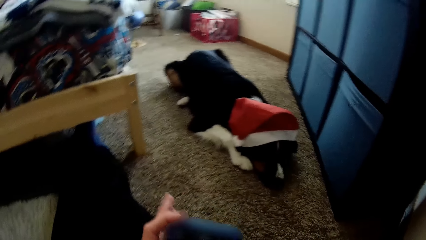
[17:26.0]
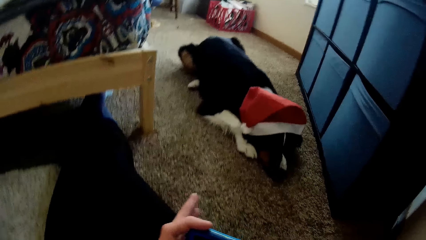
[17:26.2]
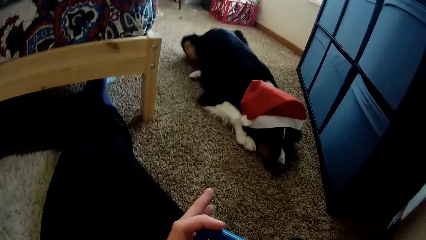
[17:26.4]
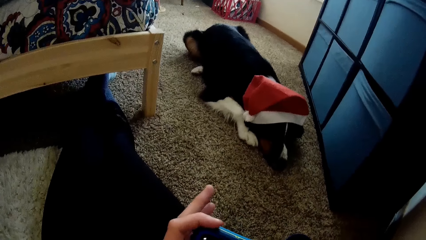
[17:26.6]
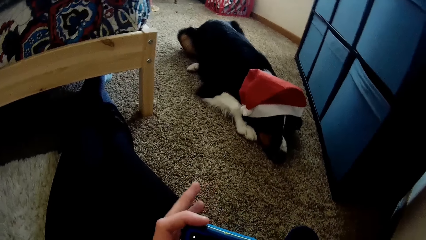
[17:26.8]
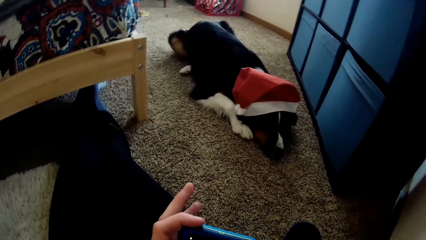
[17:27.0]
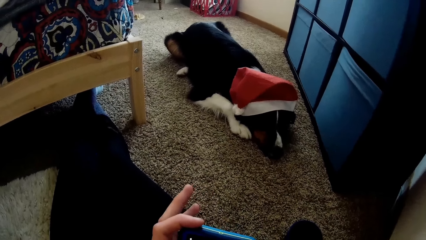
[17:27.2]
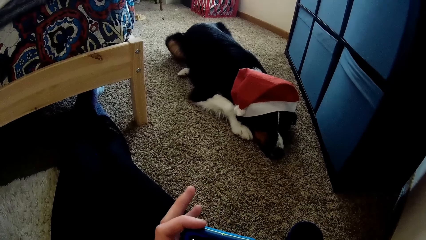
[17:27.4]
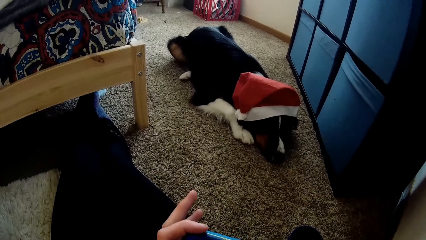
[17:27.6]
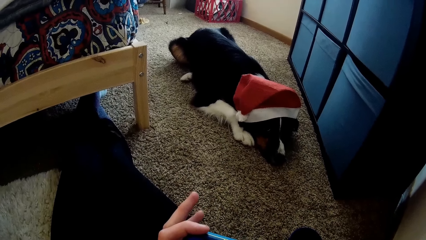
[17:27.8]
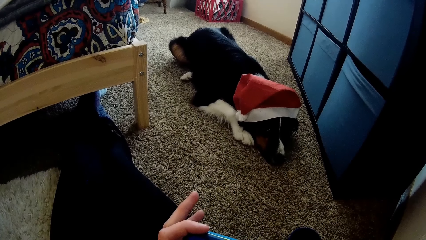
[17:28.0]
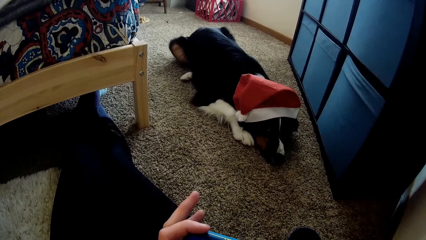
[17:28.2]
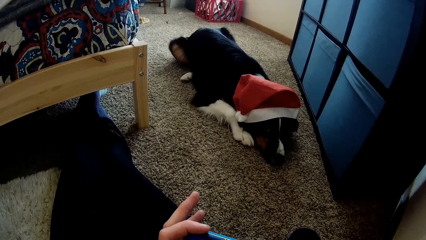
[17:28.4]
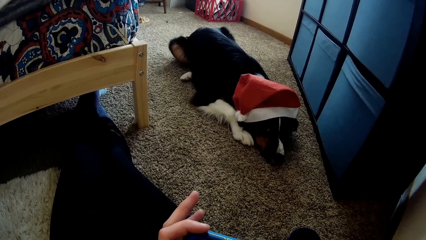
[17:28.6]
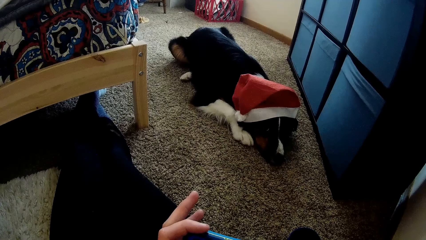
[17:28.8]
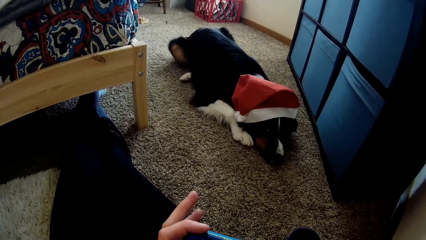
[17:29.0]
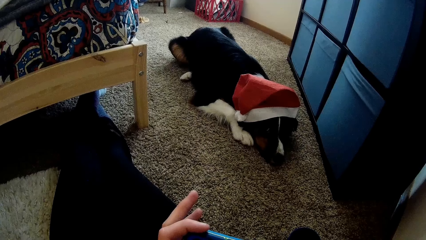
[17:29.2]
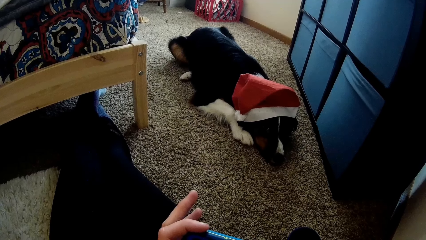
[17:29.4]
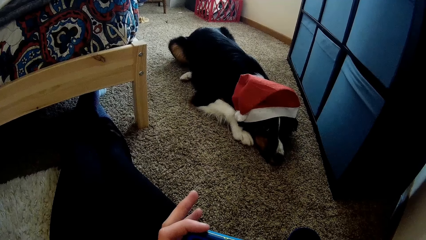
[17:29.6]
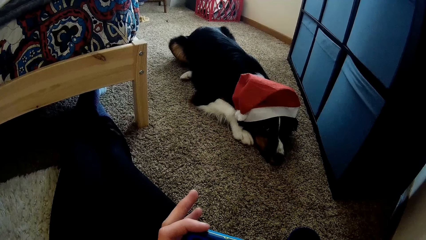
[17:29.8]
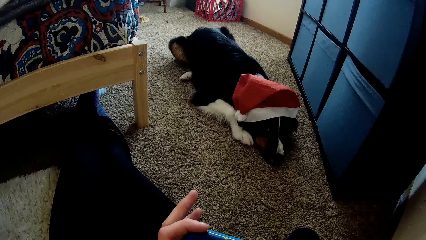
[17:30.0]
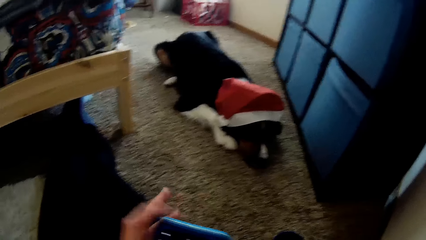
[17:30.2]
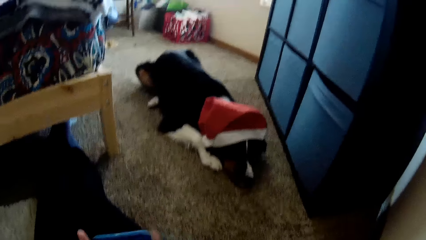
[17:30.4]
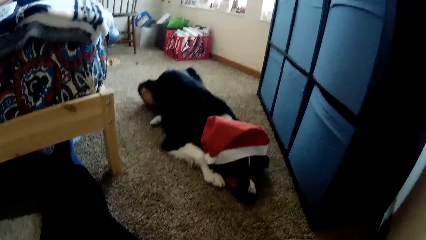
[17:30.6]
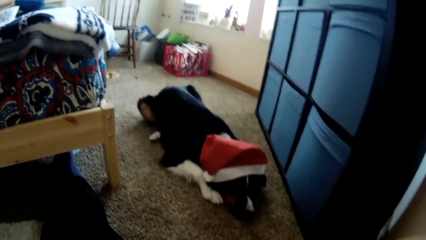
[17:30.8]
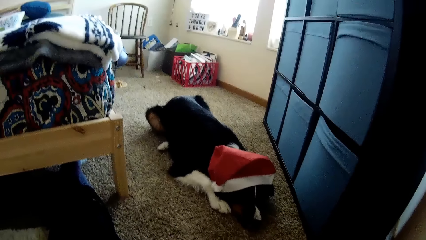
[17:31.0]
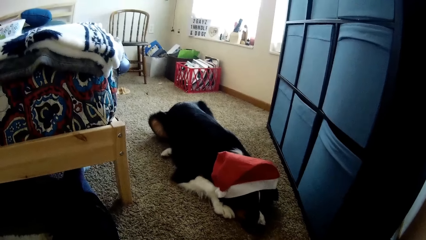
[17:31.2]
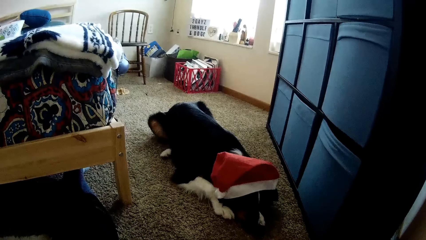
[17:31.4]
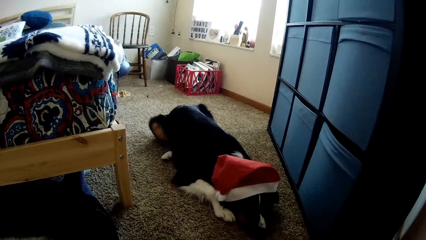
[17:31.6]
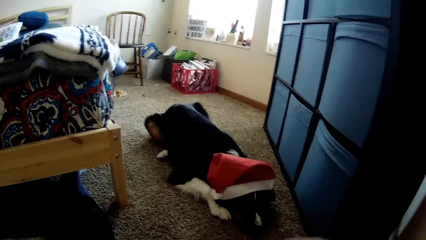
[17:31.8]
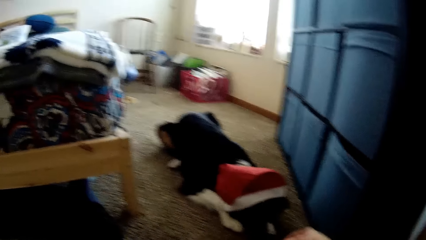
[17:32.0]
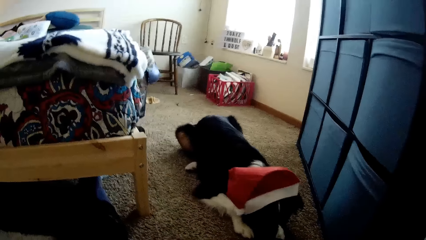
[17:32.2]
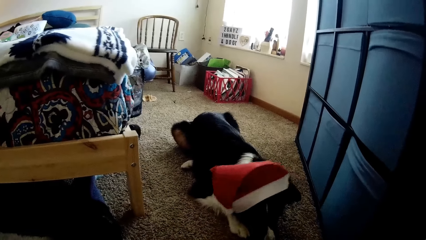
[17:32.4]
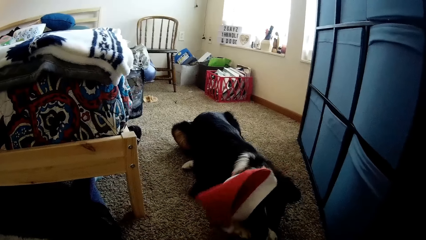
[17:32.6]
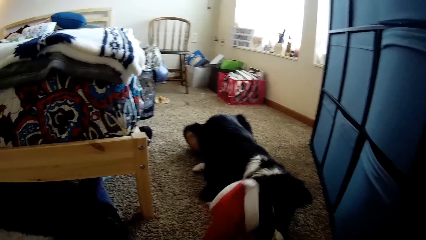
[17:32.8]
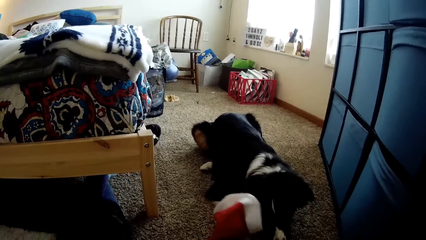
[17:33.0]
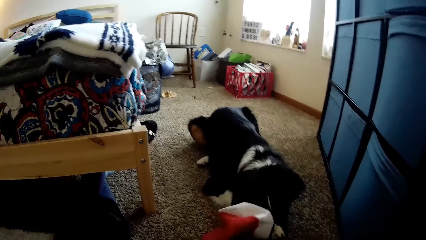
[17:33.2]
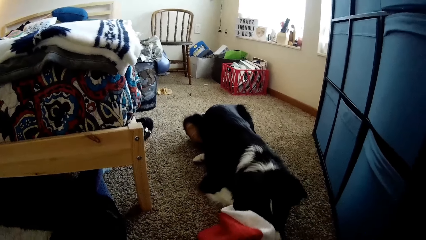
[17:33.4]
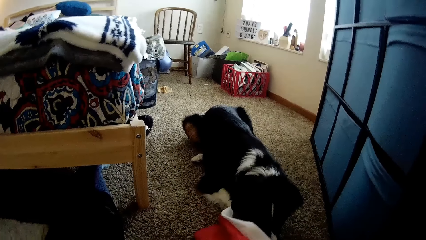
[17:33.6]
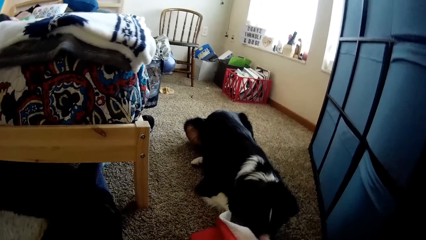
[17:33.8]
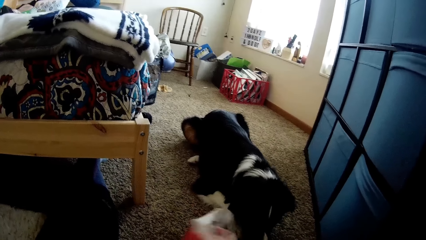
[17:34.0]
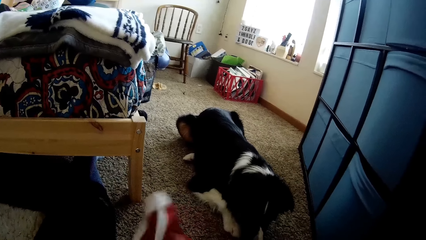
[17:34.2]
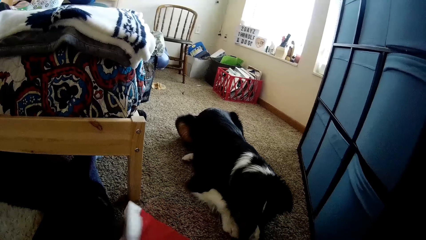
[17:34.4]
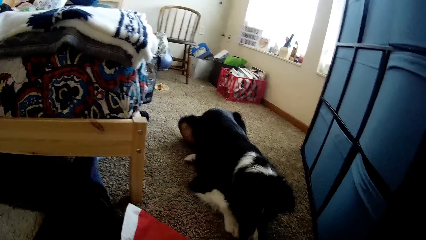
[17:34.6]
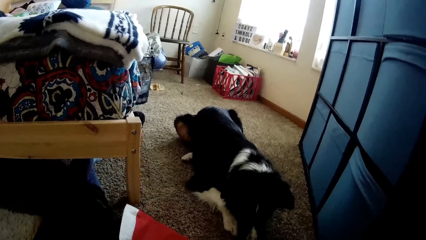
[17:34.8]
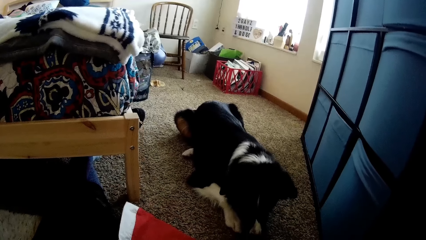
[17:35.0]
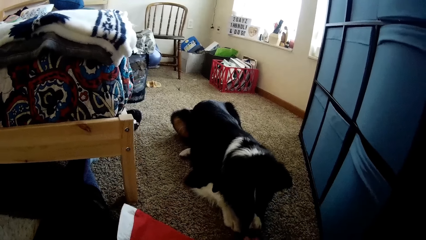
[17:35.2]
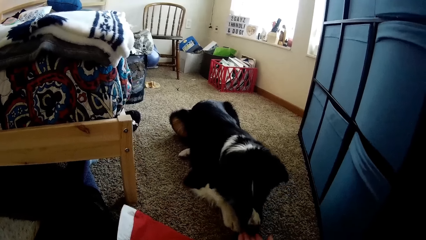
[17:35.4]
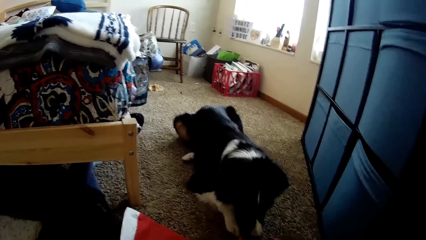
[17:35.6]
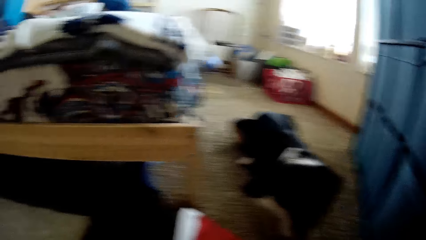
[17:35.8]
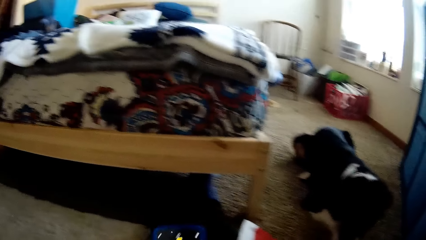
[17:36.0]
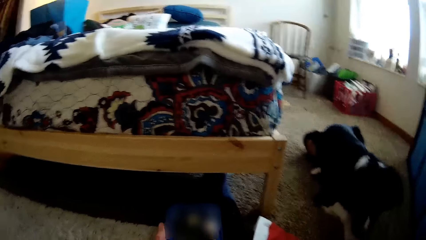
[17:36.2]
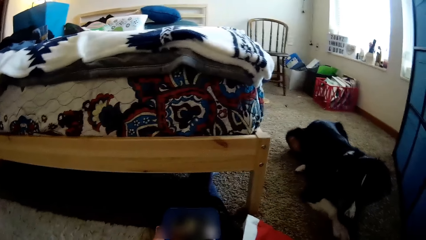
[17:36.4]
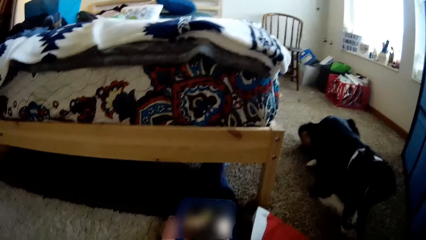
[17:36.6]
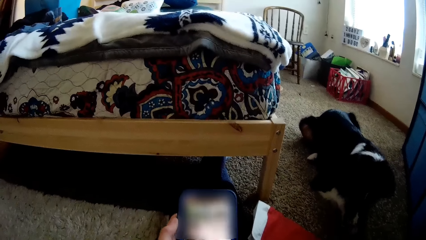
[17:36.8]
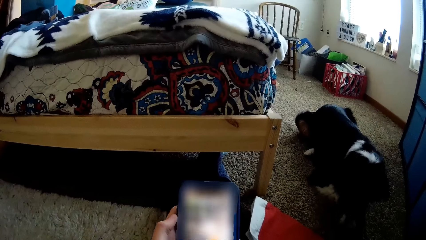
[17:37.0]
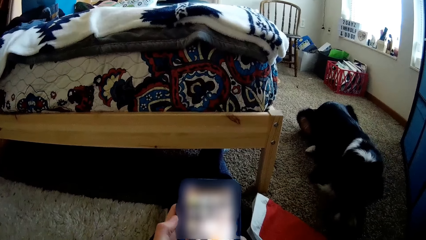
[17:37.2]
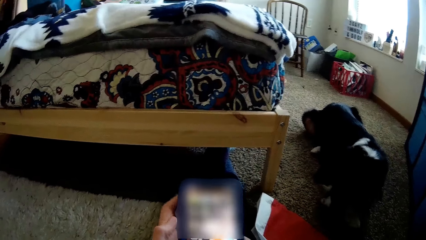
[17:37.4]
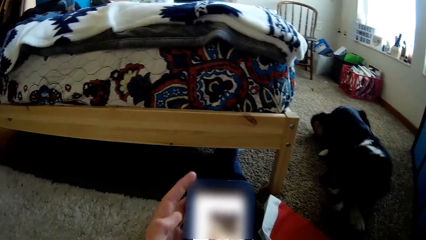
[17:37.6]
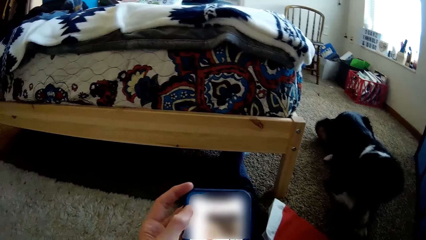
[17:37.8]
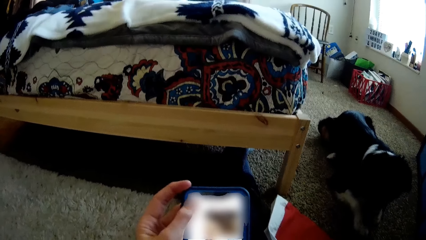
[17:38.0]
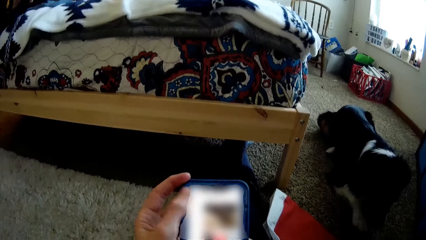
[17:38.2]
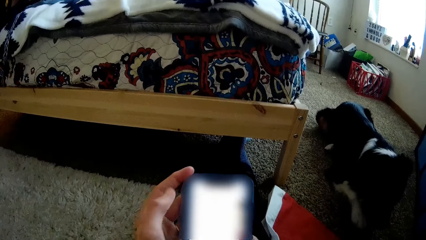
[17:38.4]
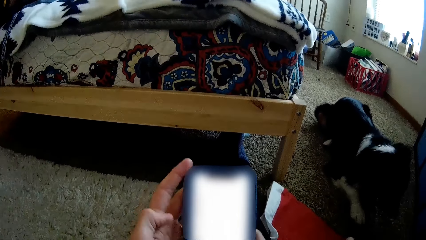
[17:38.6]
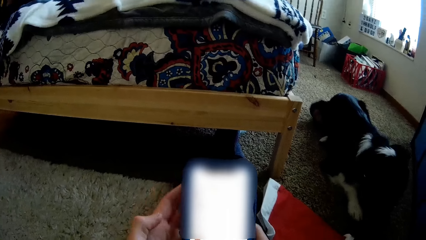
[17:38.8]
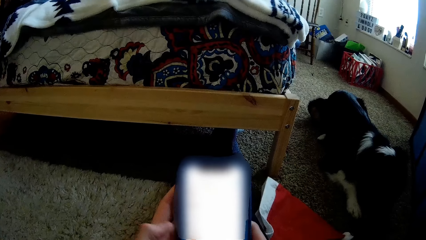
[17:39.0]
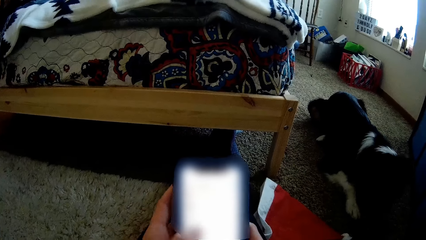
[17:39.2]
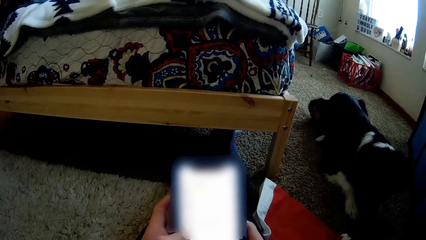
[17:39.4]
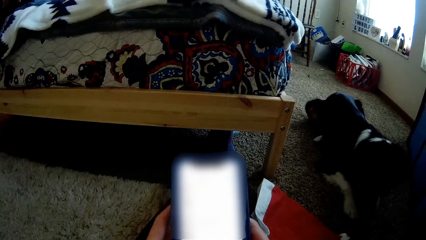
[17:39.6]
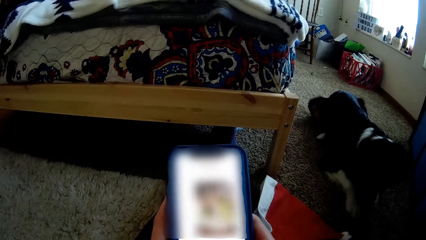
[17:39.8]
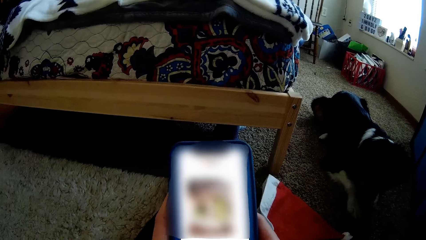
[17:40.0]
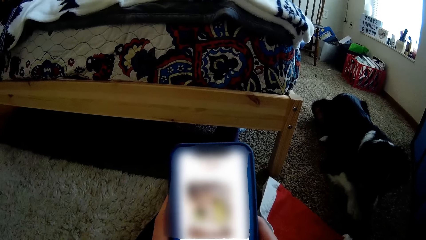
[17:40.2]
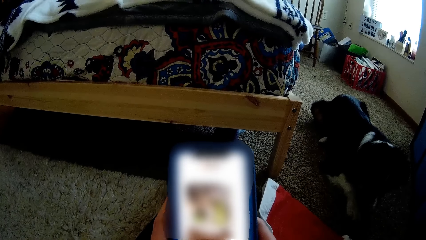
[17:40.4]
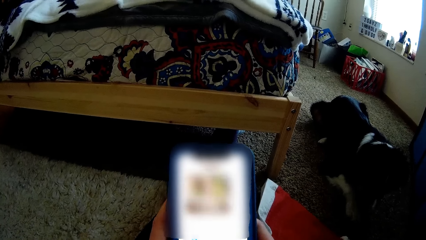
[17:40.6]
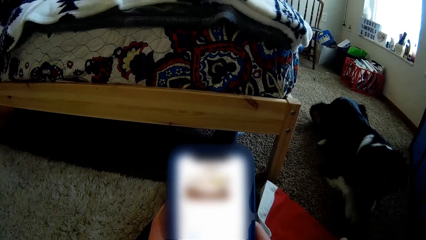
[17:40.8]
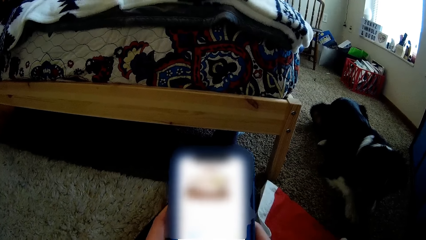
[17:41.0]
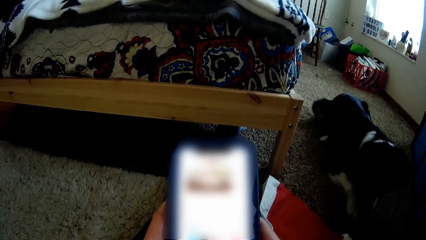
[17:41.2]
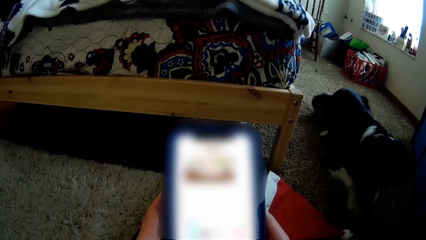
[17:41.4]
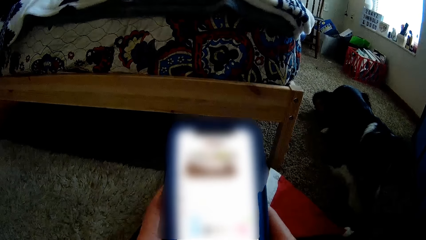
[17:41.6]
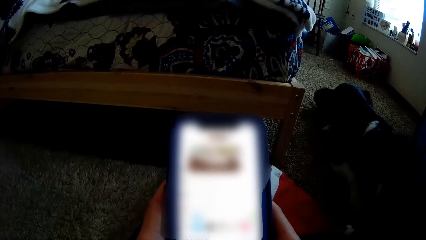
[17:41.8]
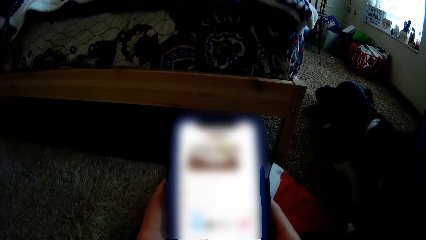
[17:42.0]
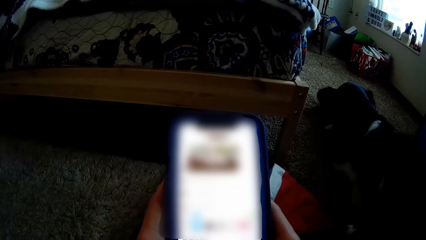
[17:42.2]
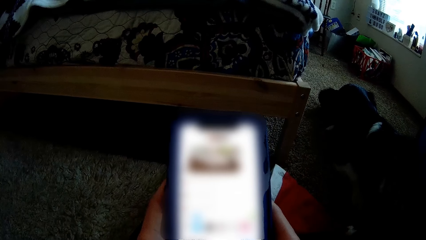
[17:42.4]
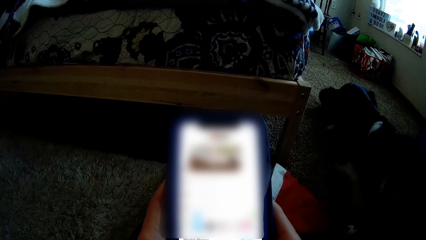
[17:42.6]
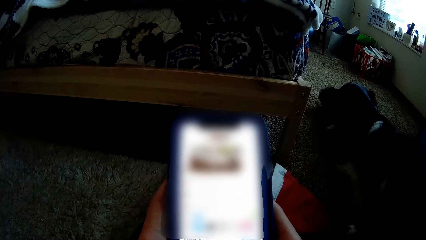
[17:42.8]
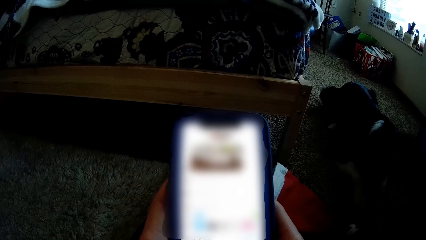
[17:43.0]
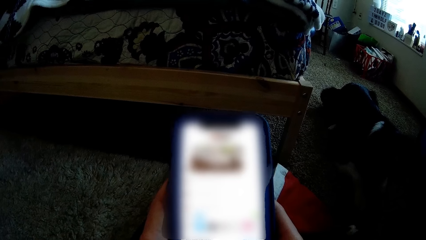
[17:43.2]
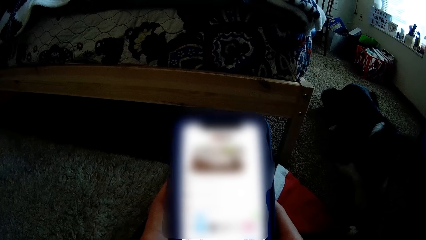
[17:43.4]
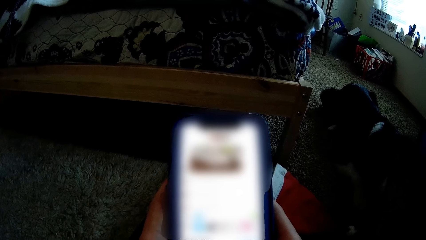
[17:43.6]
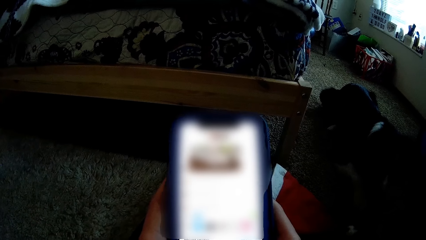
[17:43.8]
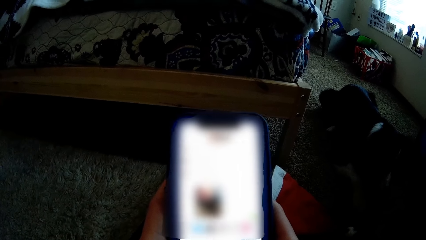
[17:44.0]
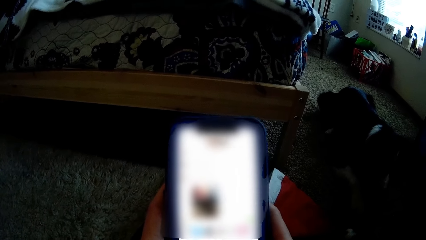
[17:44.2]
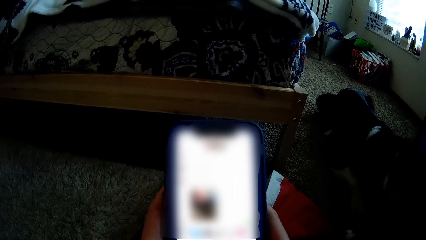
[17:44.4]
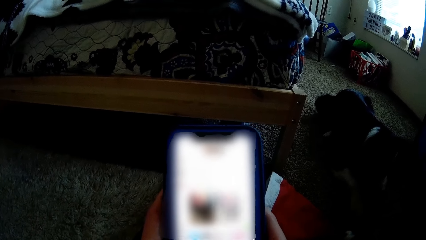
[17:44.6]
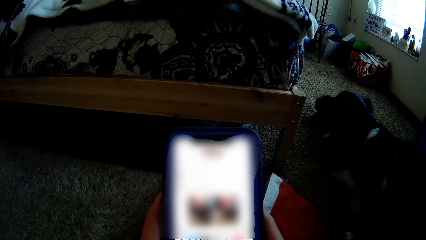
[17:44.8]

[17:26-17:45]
The camera wearer presses the smartphone with his left hand.
